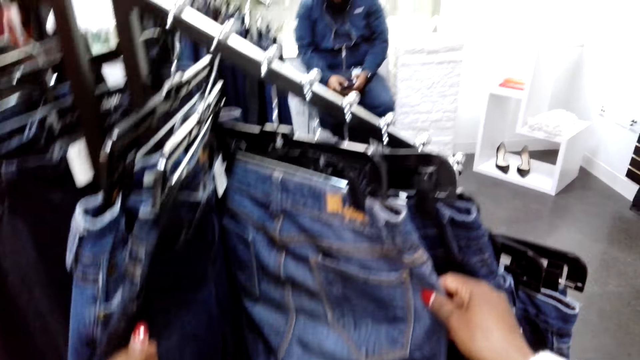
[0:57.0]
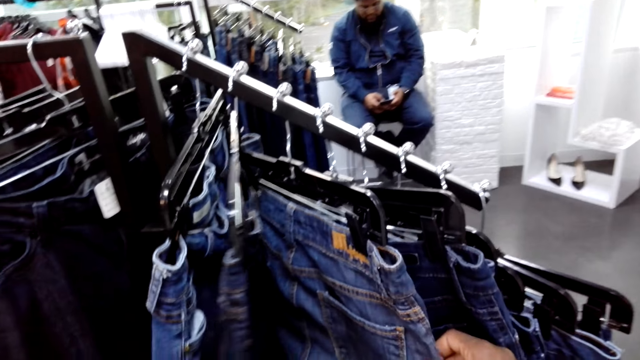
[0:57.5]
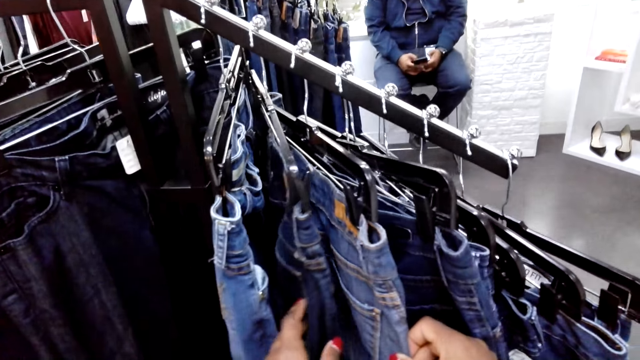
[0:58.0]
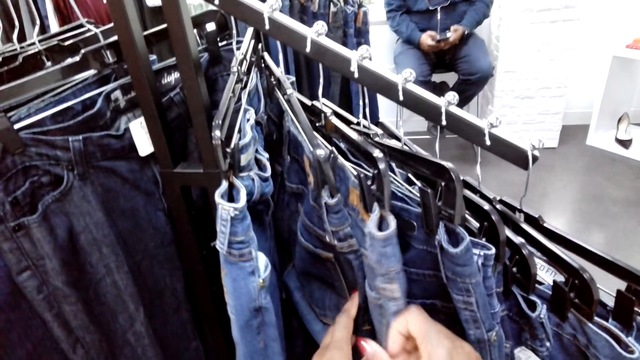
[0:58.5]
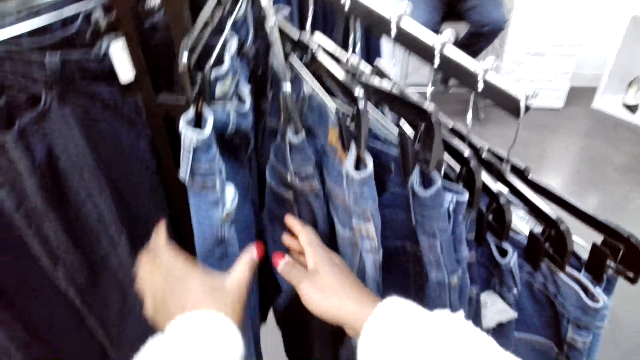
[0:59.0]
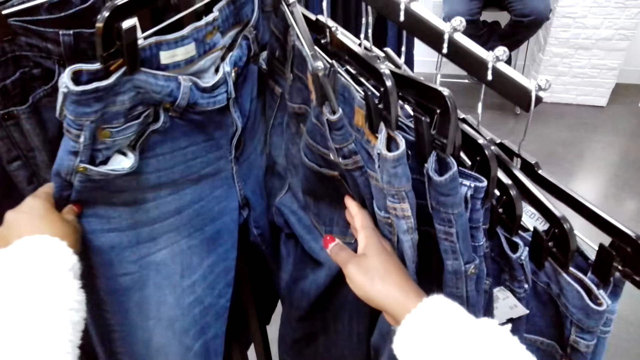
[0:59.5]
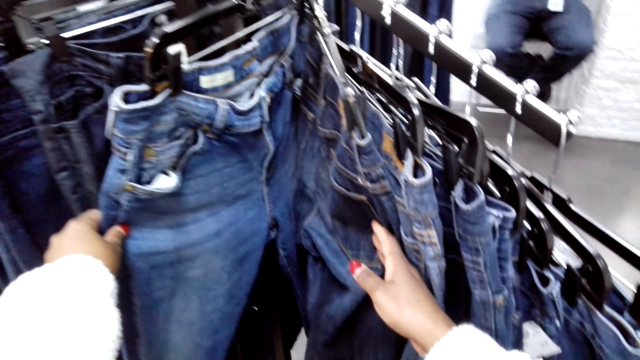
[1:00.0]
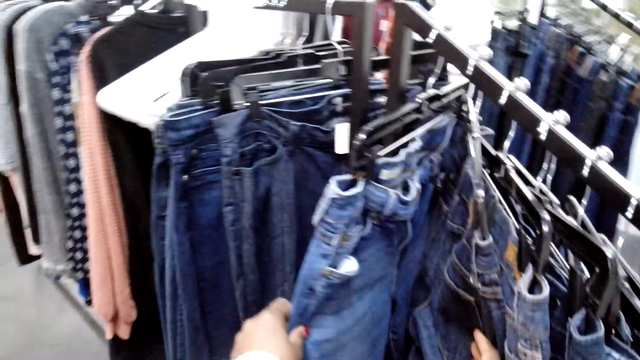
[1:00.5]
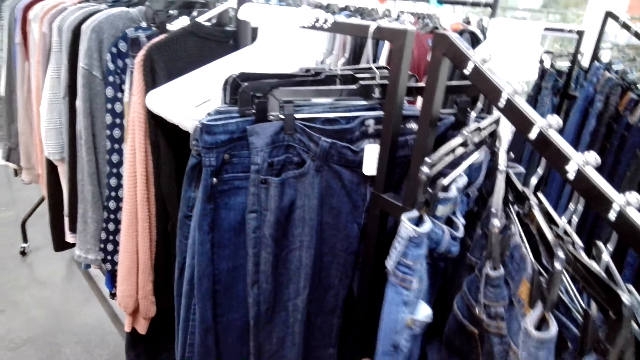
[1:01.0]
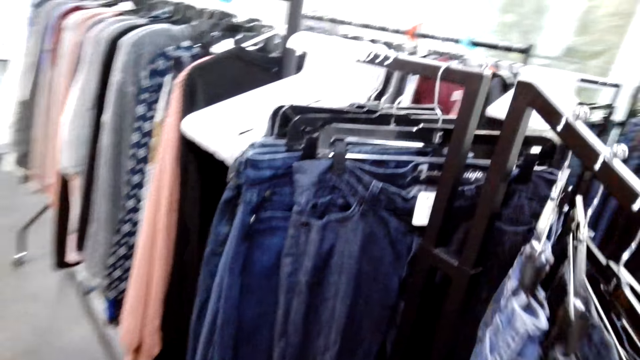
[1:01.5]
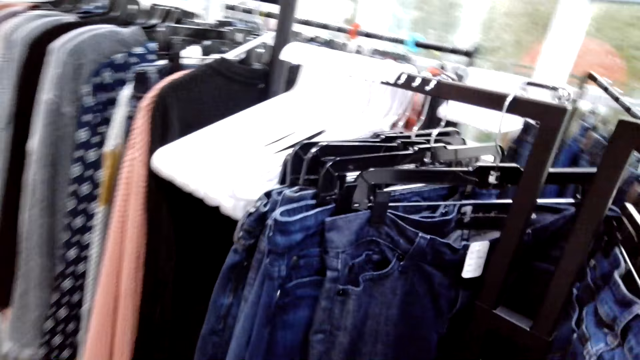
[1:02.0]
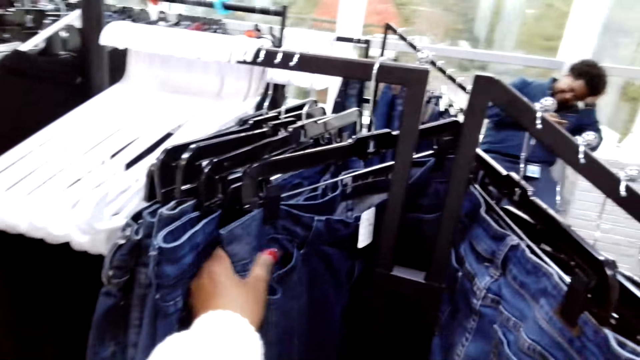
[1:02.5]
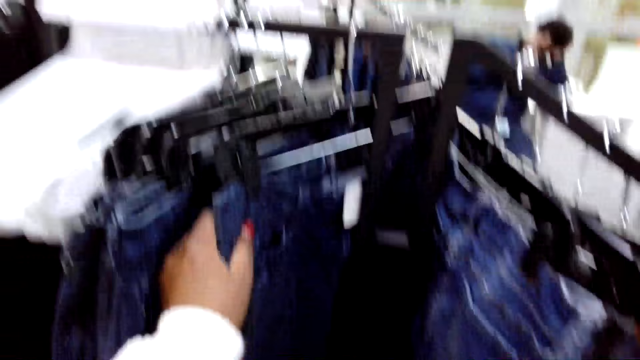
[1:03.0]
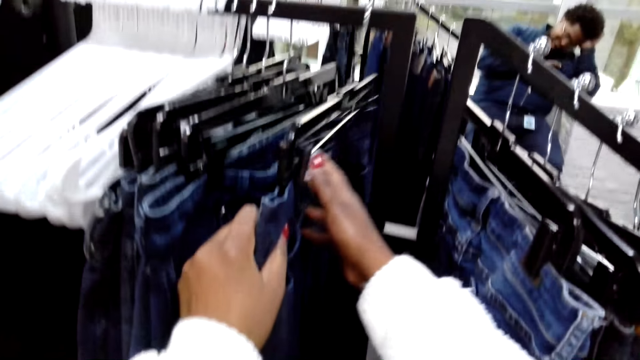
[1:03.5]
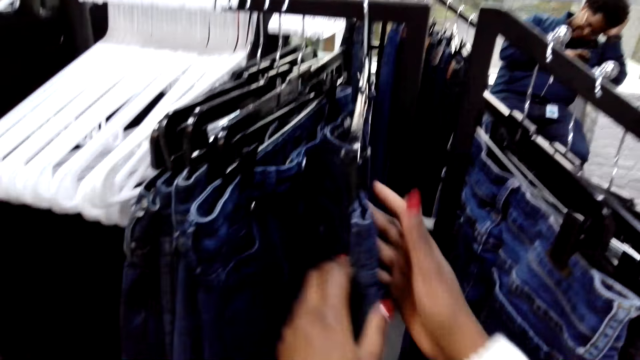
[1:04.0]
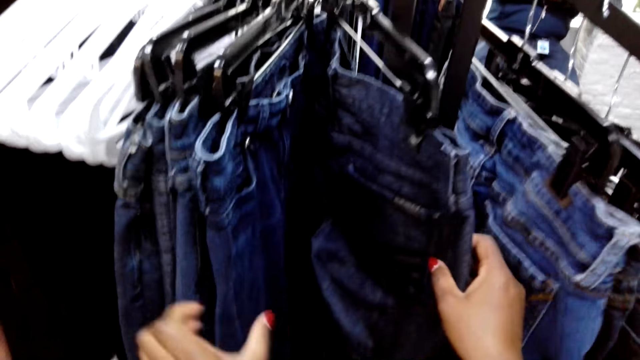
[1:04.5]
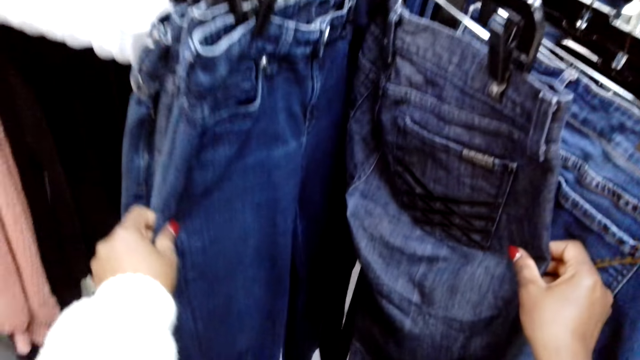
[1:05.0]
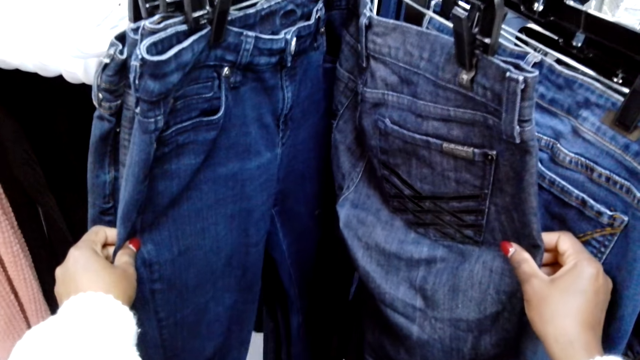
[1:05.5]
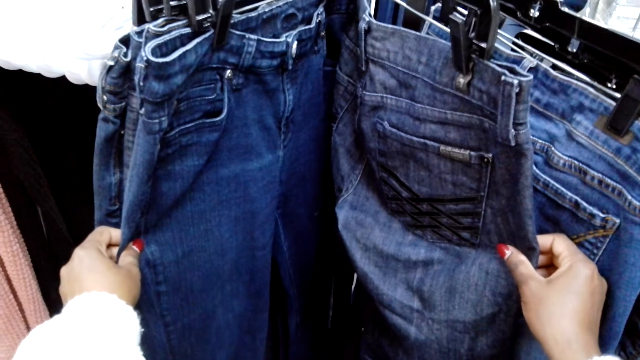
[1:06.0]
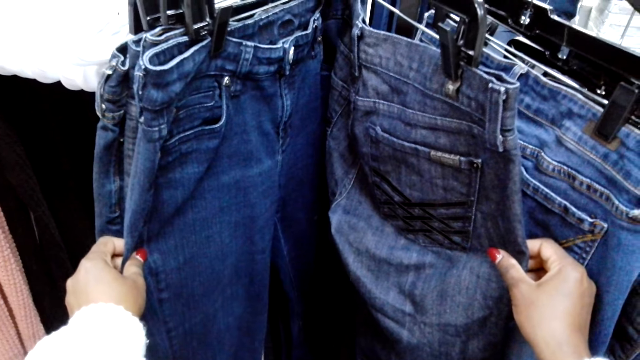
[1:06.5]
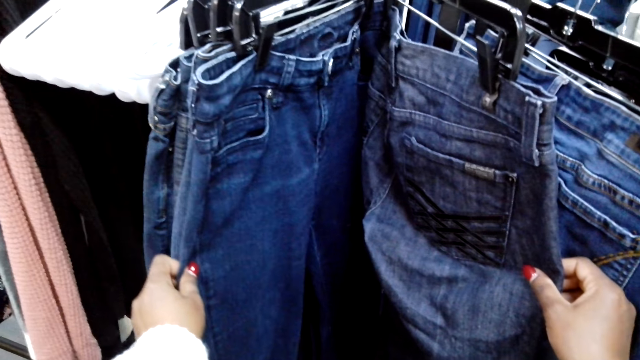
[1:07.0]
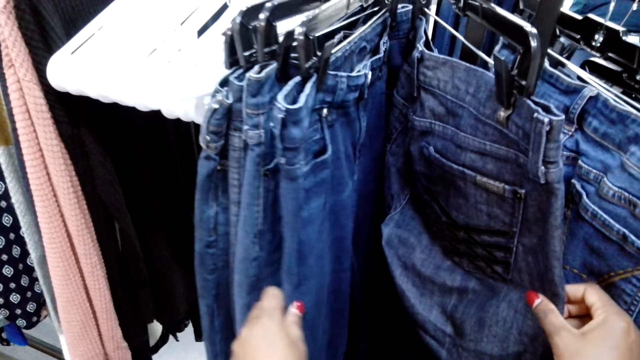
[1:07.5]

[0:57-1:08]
The camera wearer checks the jeans on the hanger repeatedly.

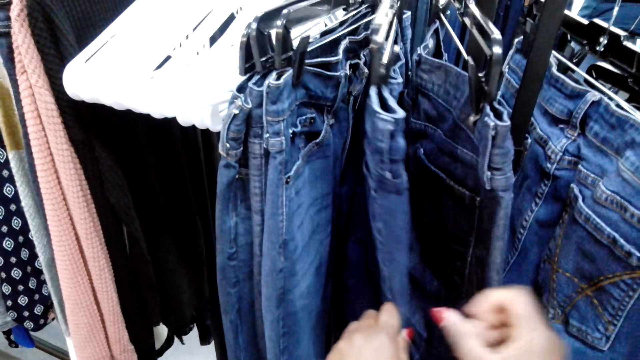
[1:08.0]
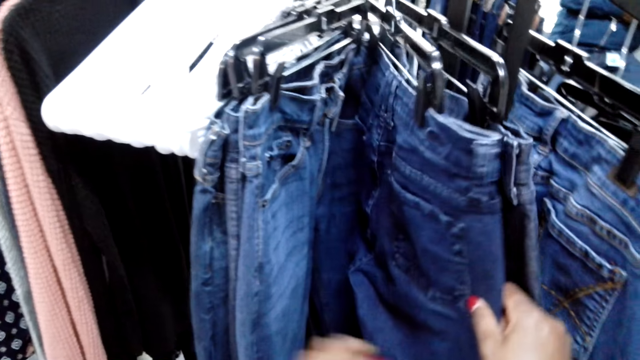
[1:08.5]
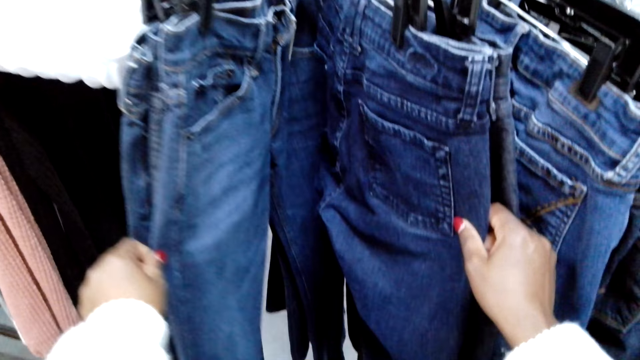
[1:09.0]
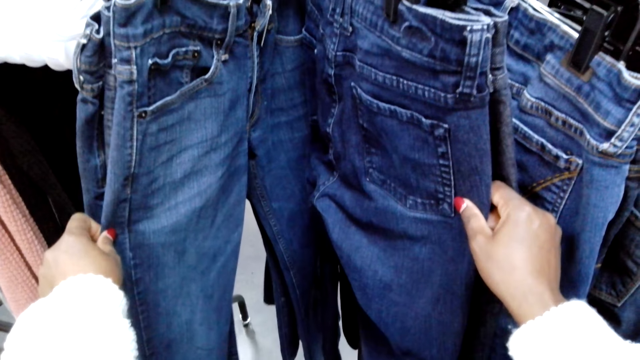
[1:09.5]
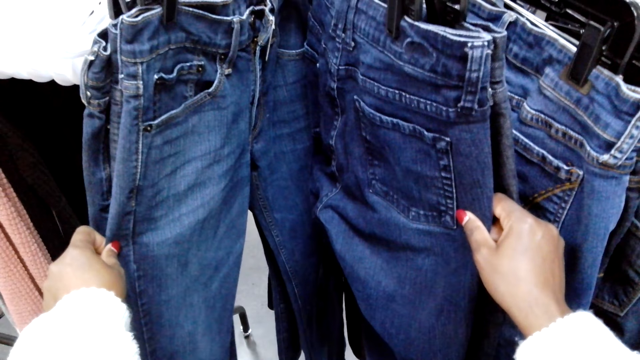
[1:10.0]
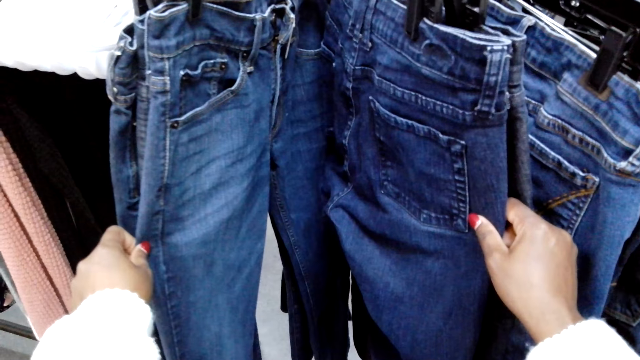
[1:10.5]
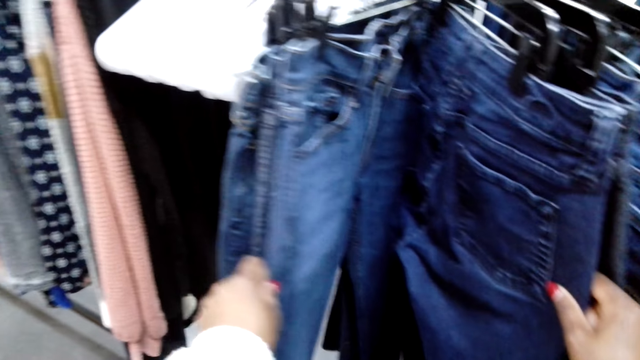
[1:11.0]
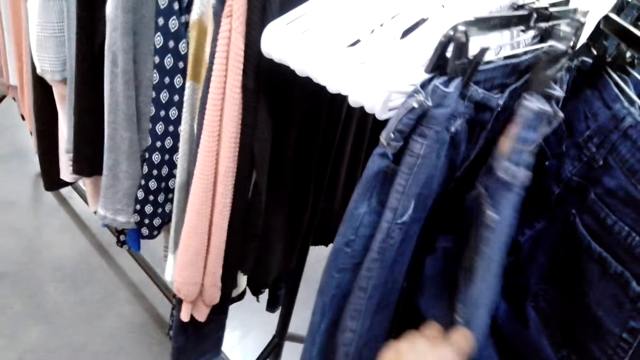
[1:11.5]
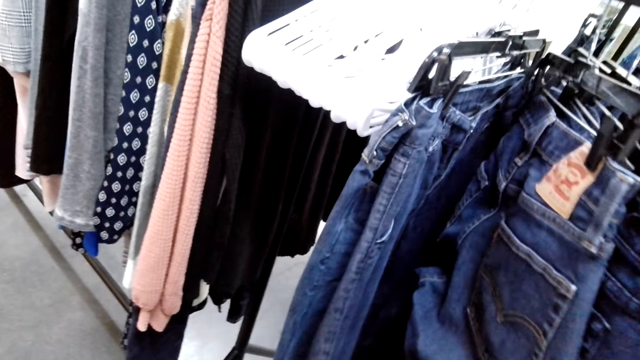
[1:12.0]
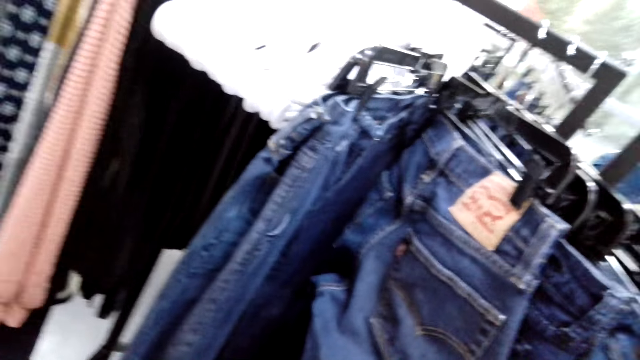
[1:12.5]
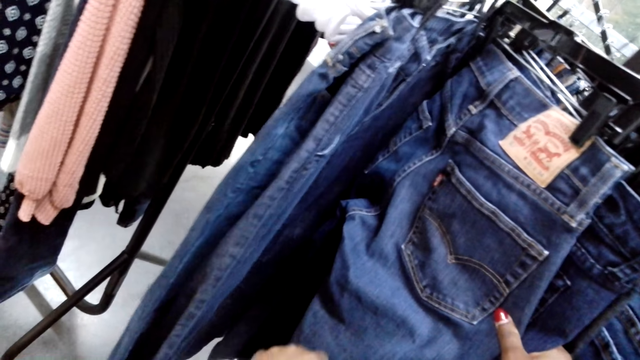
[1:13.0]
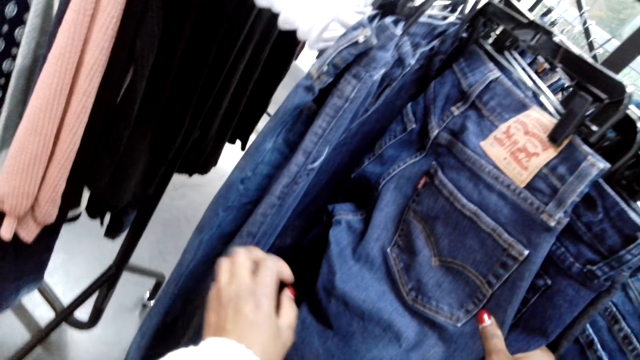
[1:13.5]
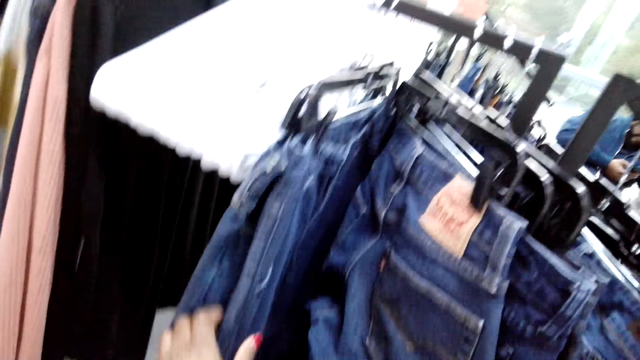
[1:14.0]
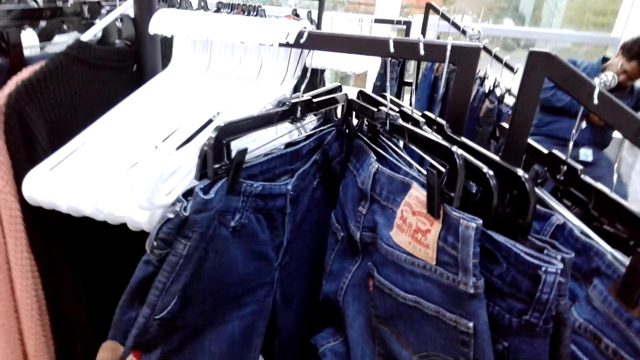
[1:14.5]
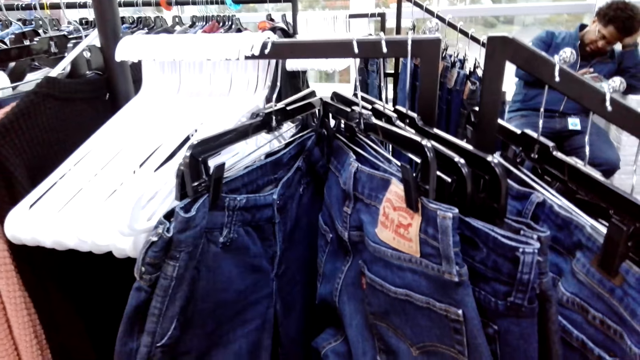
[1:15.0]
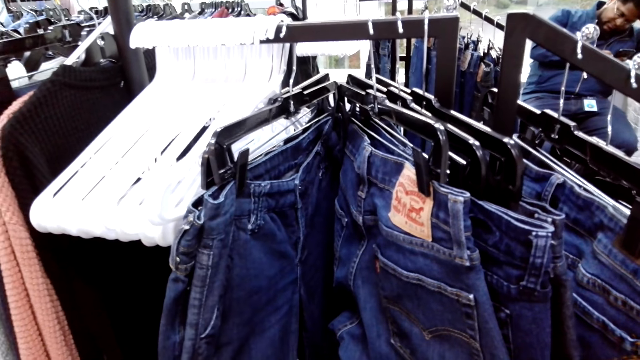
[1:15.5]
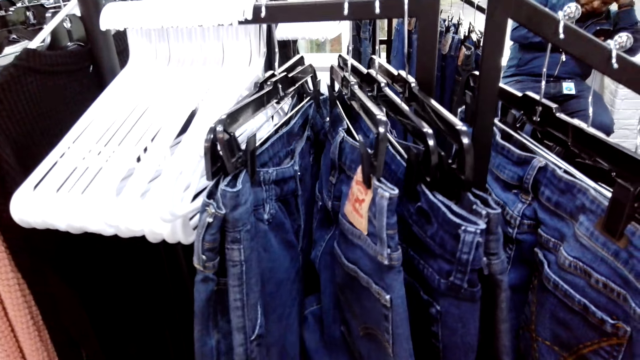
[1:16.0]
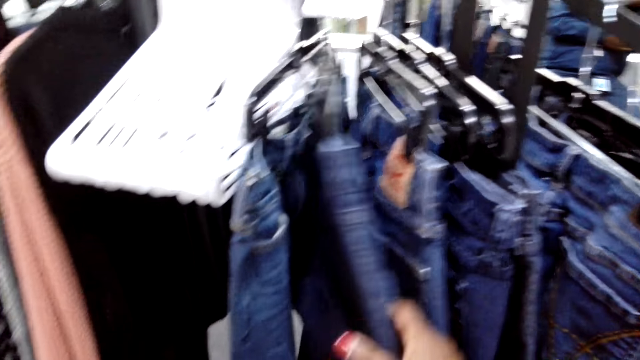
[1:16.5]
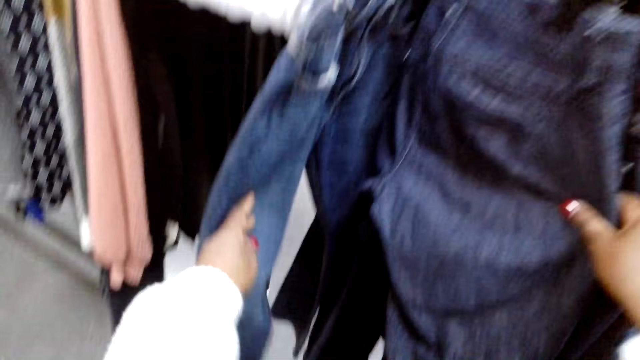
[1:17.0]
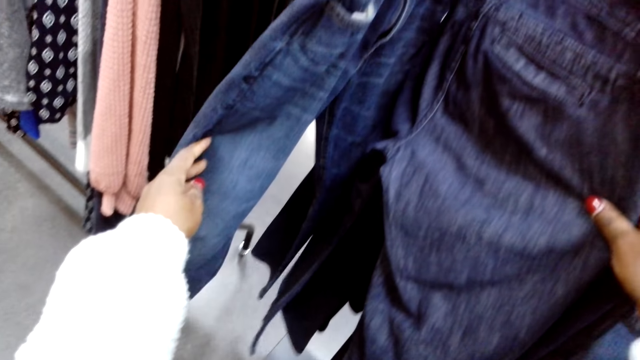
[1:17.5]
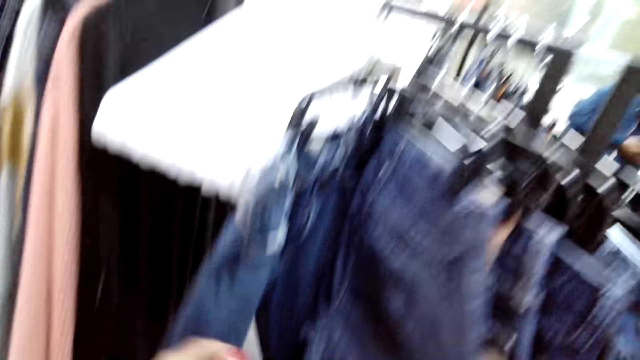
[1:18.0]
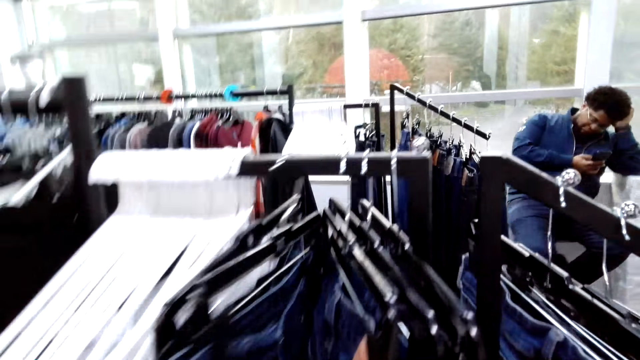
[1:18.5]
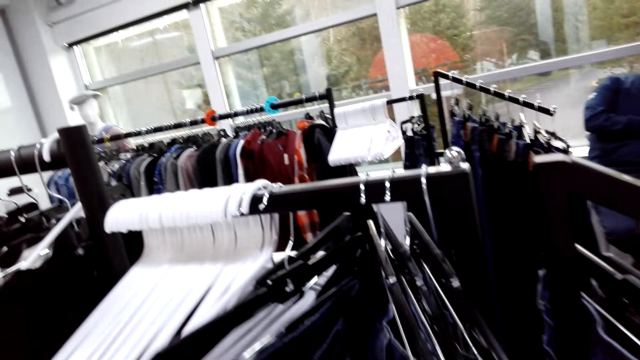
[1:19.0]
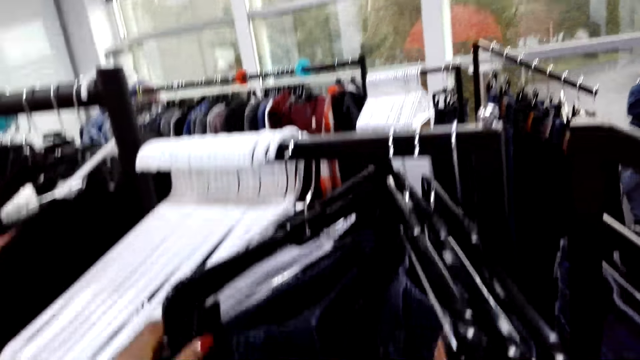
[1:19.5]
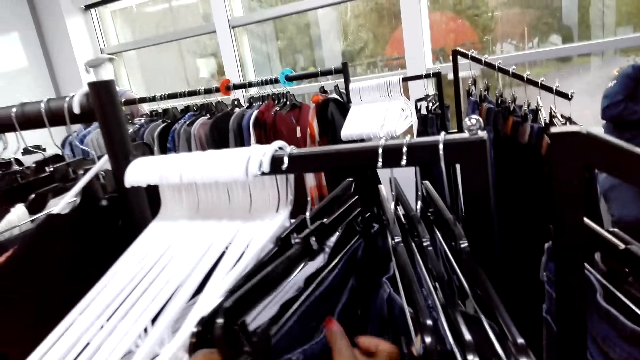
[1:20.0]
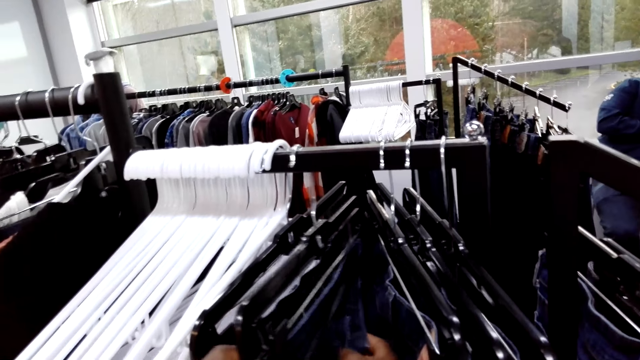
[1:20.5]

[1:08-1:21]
The camera wearer checks the jeans on the hanger repeatedly. They read the cloth tag on the jeans.
